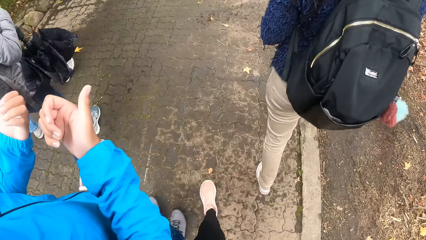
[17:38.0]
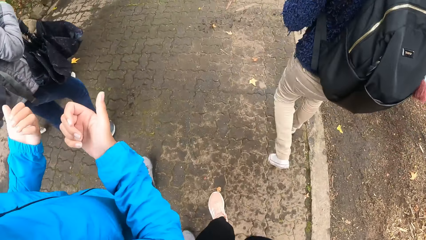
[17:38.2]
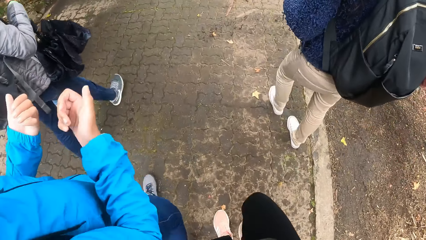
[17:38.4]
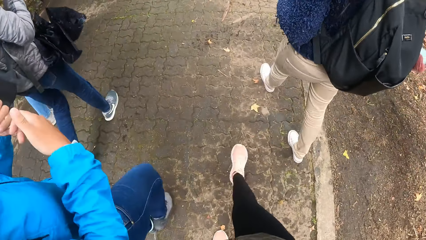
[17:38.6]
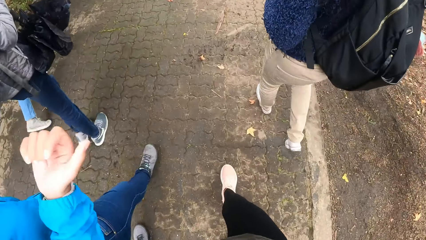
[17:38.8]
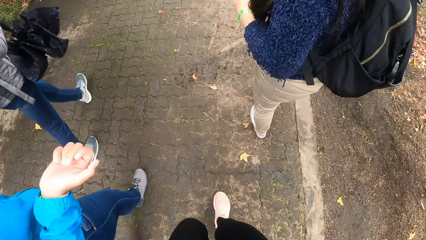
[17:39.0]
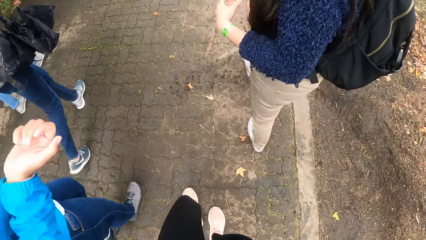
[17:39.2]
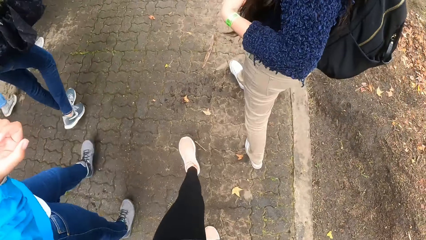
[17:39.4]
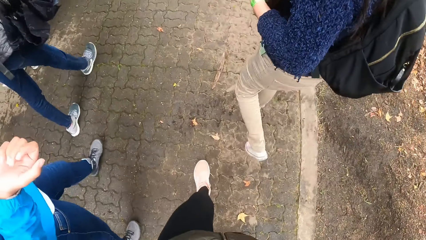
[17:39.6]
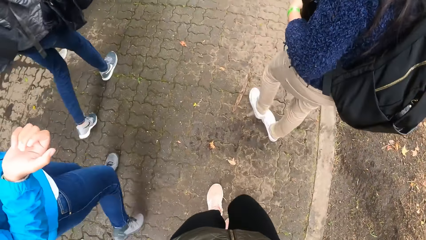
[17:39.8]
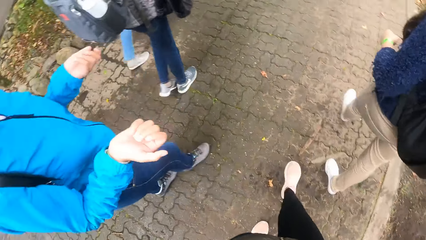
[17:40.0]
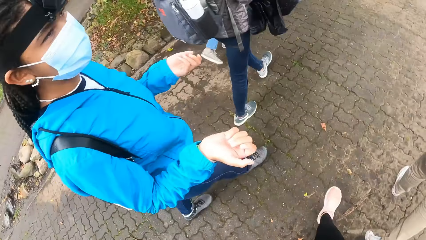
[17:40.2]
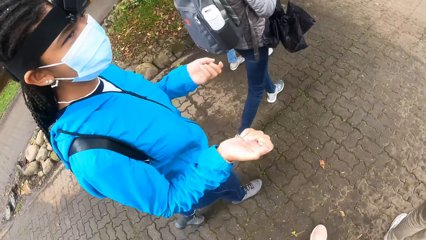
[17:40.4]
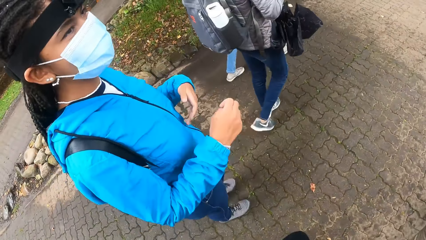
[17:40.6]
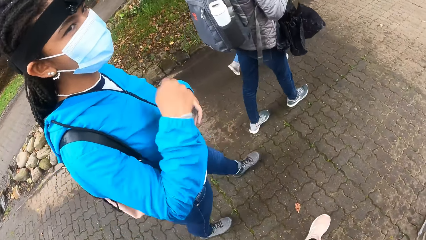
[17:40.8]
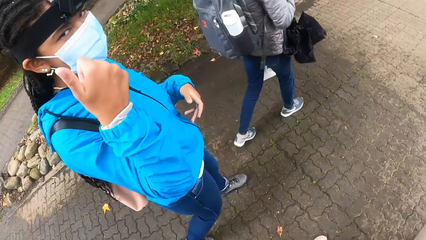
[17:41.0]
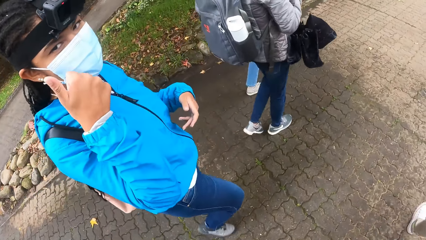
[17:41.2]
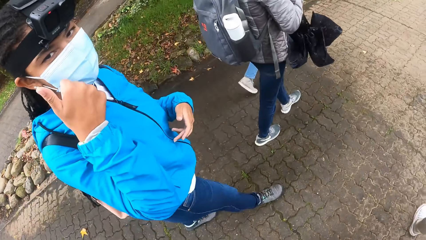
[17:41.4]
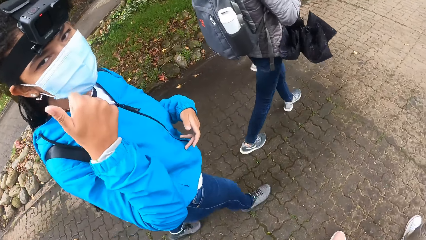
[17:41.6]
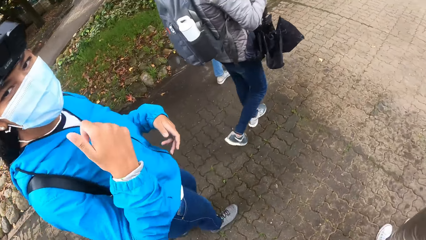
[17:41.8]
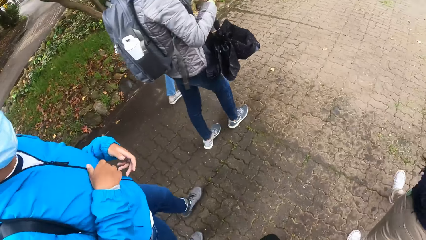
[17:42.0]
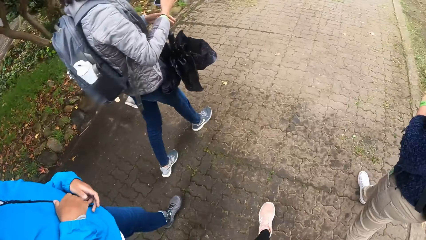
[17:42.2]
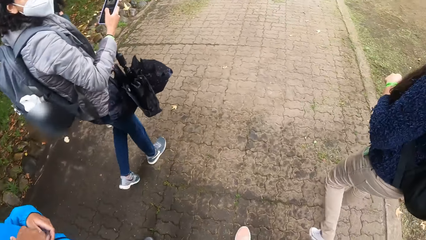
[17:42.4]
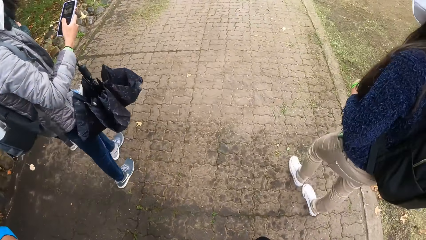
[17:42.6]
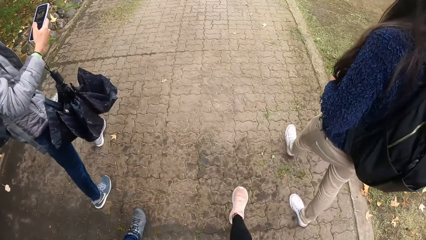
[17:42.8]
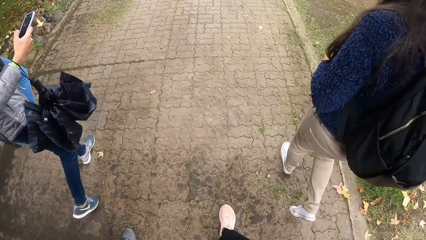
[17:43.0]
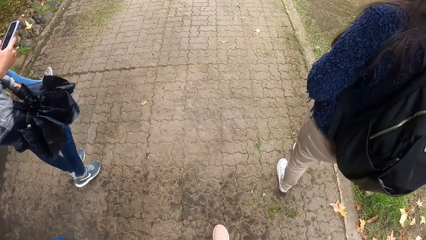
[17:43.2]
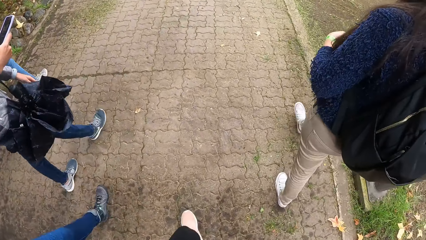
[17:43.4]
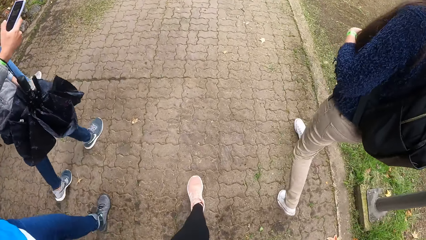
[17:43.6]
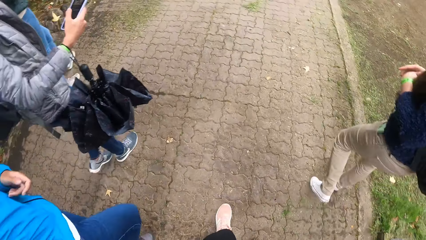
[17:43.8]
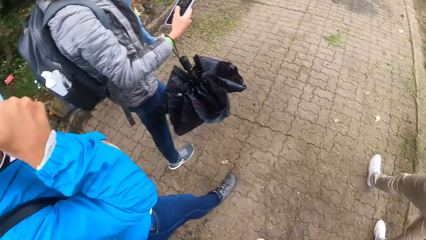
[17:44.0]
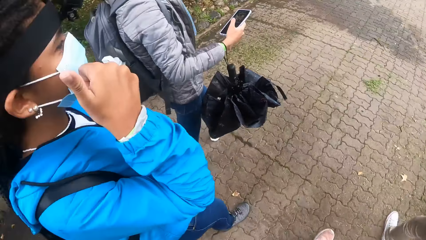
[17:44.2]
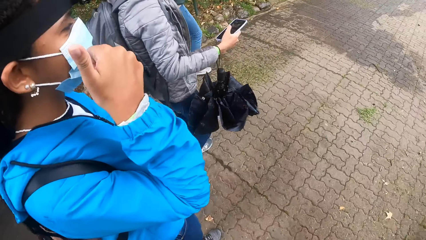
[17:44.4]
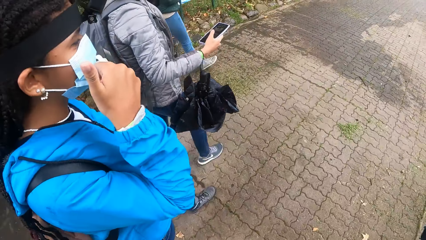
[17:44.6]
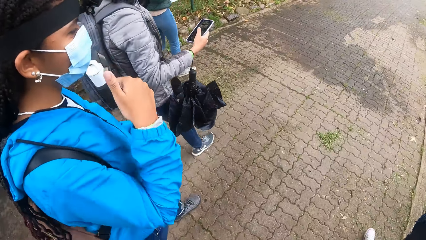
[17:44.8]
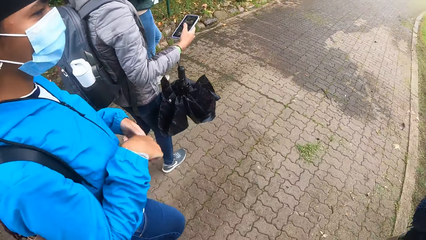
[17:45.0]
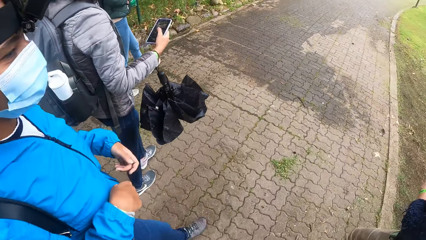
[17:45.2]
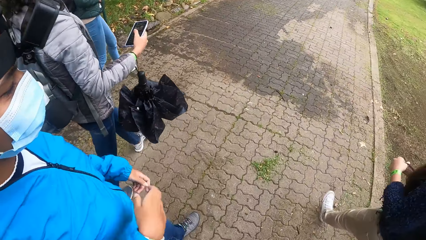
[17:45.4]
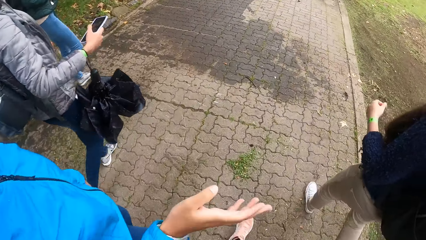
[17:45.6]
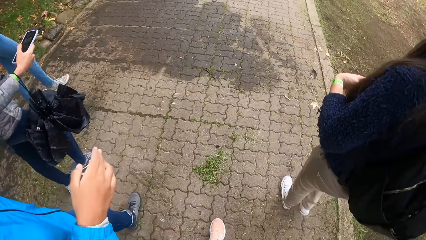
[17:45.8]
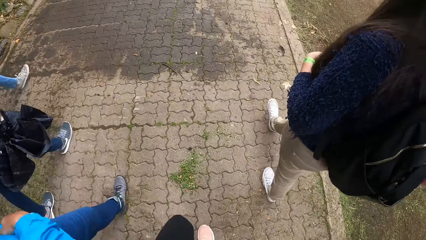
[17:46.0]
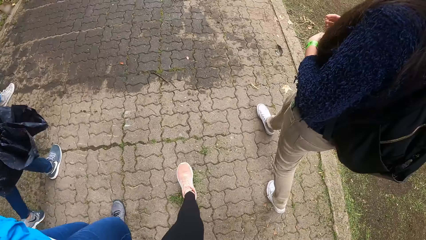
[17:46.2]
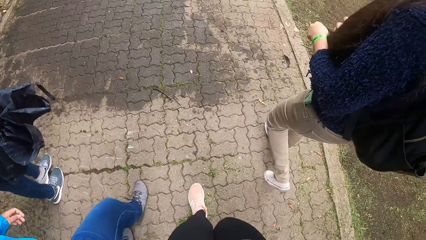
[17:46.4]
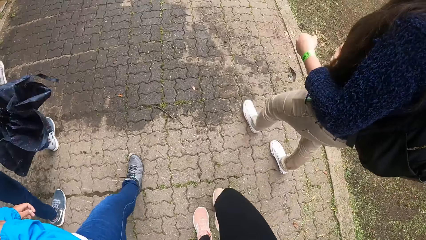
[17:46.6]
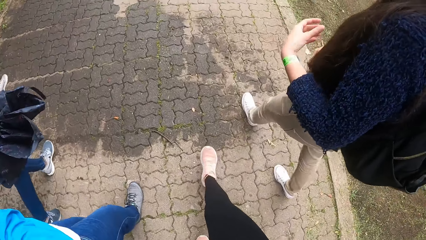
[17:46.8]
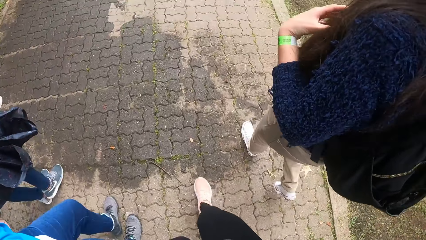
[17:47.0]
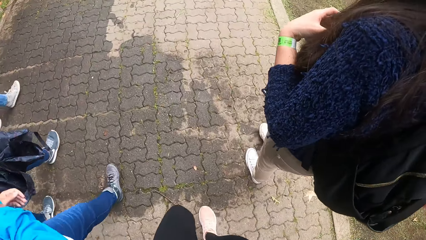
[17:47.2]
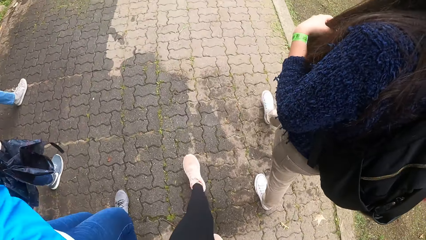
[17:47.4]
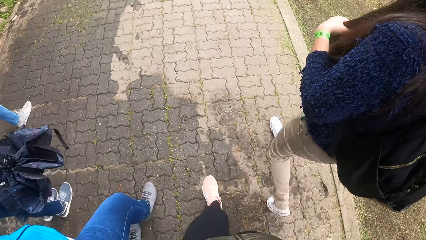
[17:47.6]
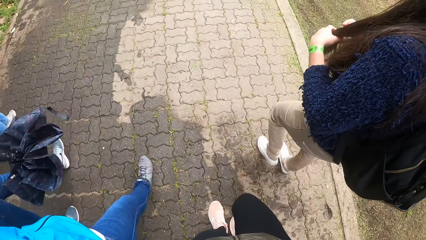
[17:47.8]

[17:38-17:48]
The girl operates the phone with her right hand.

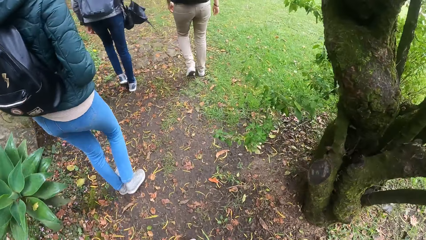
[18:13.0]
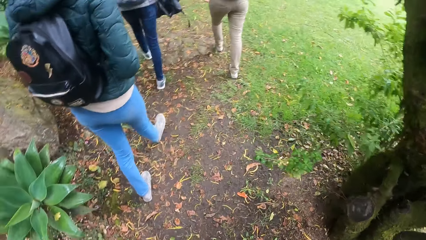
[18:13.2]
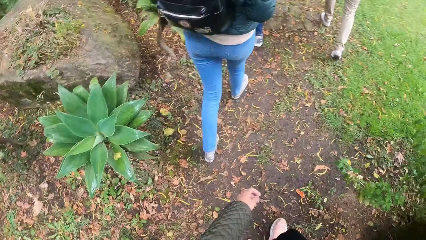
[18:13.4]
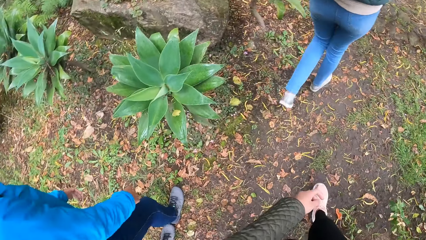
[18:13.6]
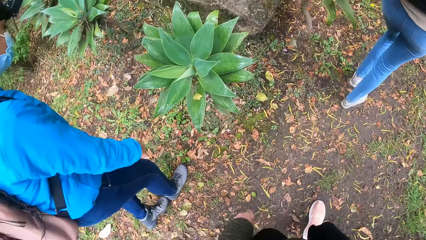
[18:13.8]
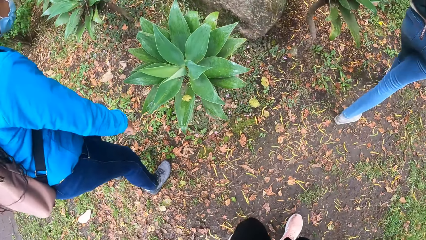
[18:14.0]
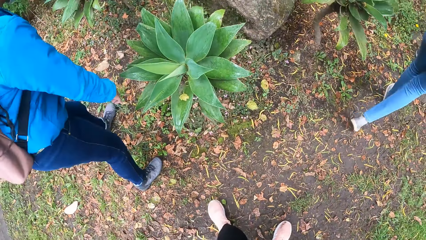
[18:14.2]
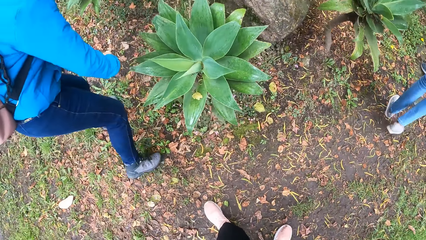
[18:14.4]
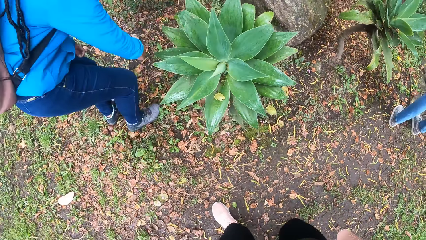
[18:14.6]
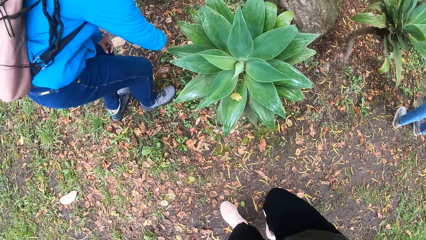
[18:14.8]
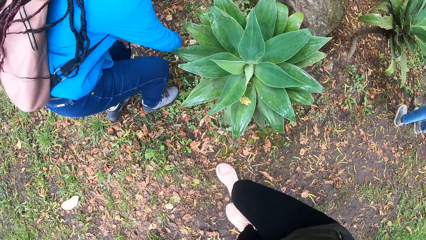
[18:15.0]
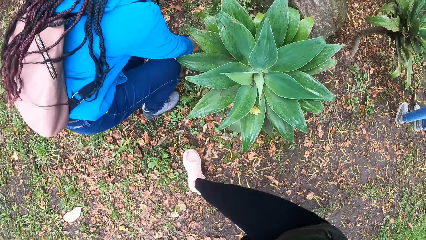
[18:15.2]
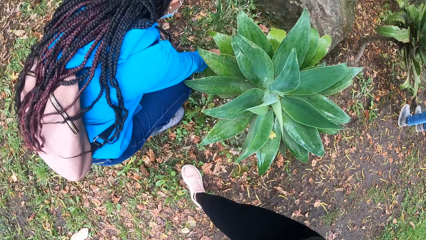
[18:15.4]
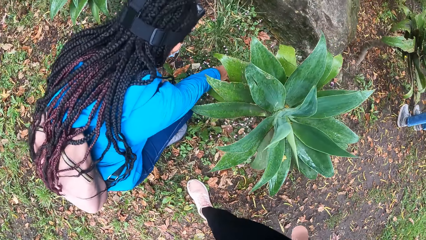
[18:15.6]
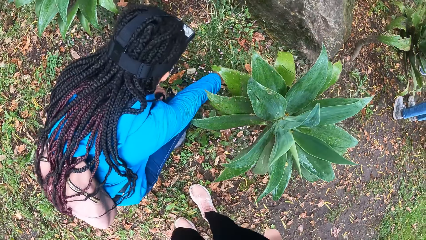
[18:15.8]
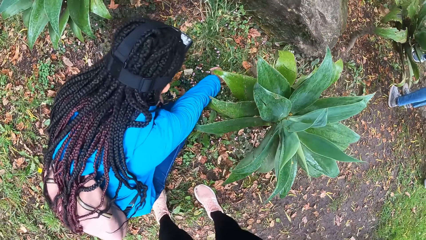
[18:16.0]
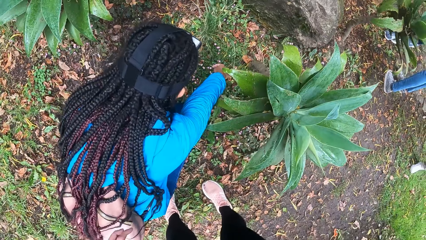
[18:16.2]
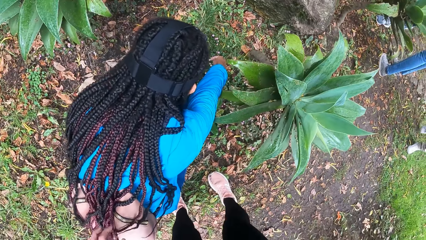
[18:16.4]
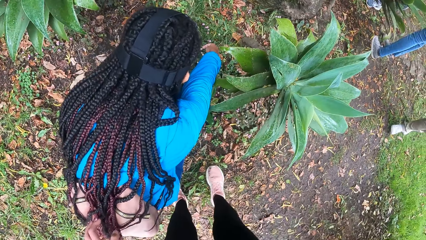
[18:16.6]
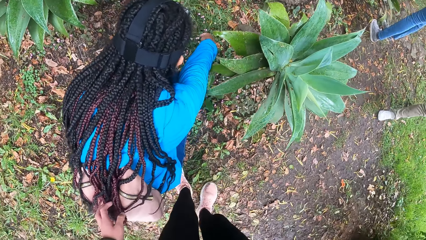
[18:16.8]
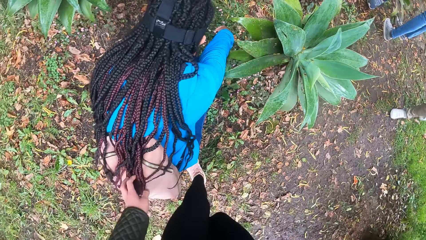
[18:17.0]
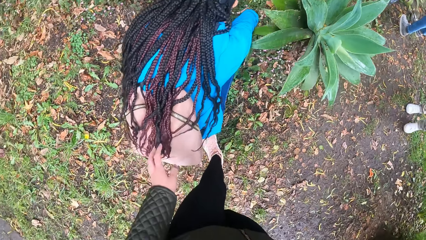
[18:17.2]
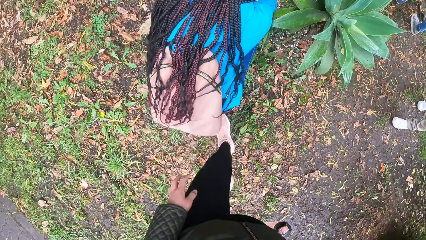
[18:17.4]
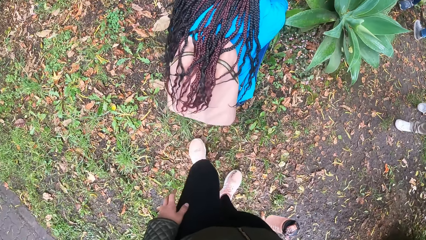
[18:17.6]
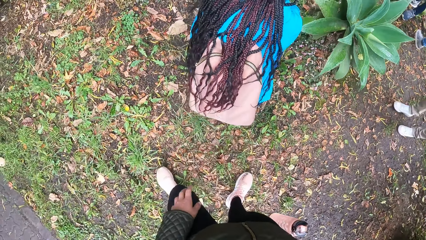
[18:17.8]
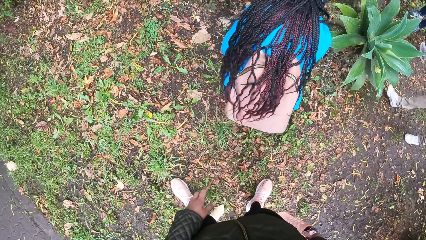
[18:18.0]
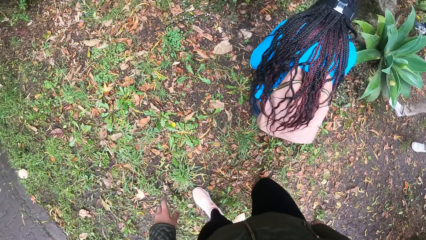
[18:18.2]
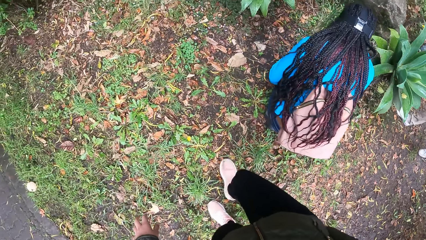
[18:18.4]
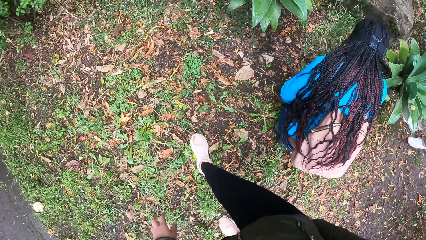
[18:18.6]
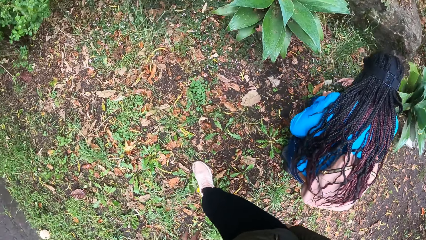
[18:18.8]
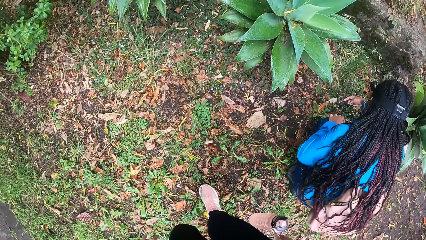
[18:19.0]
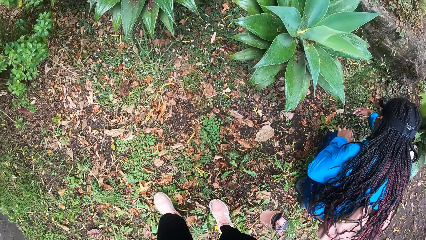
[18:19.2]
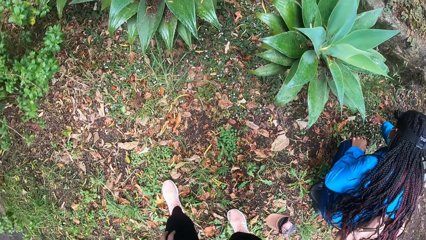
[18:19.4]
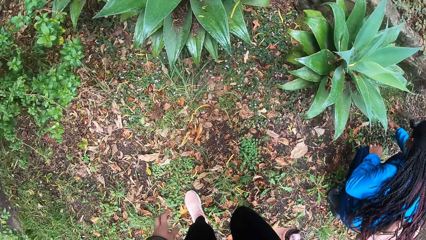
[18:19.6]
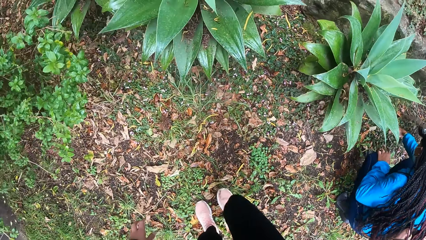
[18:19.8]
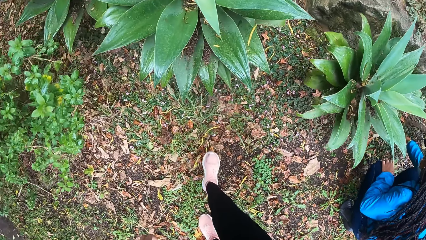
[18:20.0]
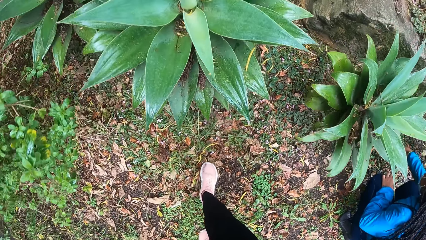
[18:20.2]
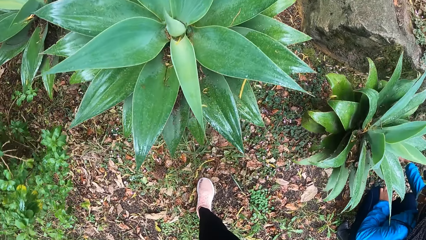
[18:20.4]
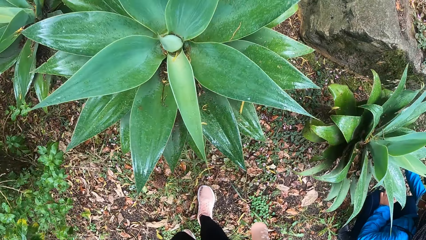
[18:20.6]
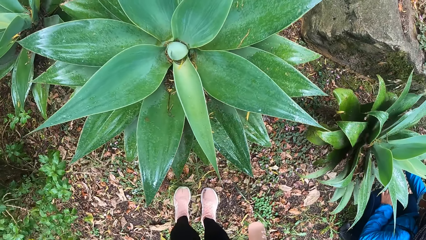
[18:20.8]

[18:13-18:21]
The woman touches a plant on the ground with her right hand.
